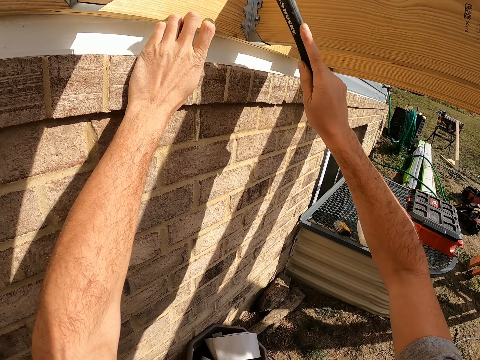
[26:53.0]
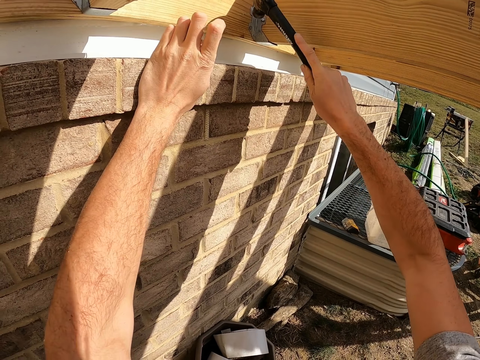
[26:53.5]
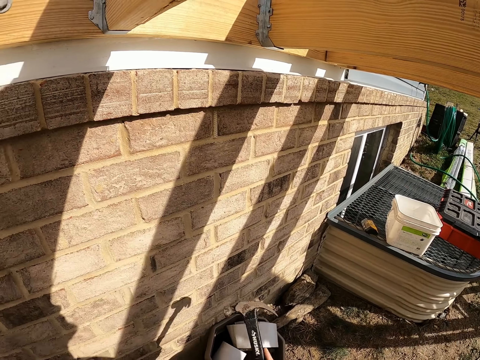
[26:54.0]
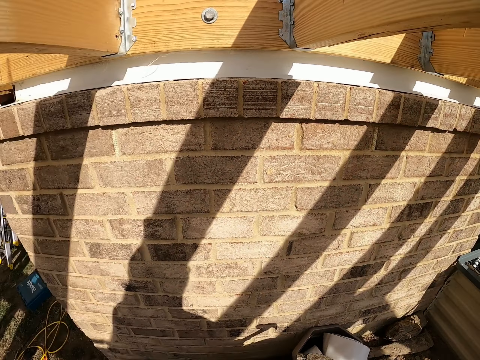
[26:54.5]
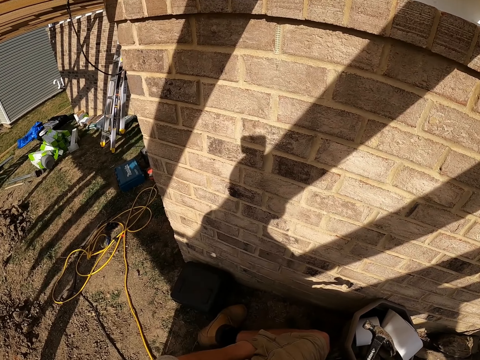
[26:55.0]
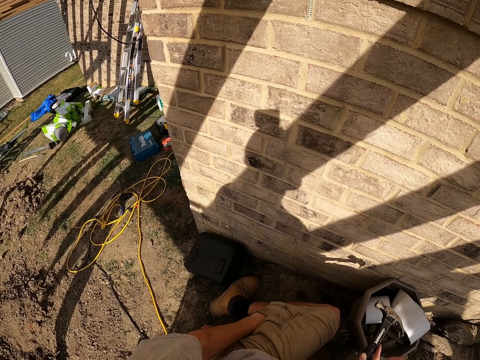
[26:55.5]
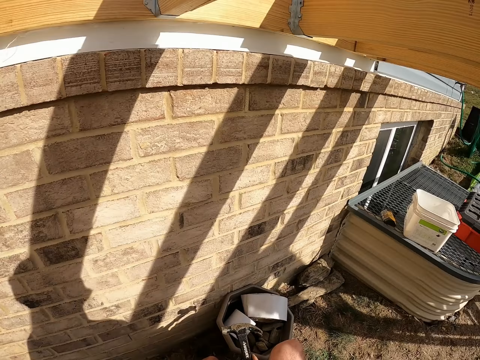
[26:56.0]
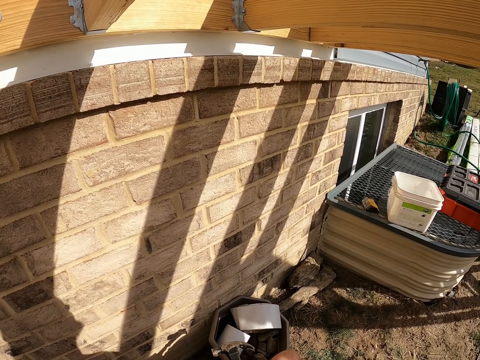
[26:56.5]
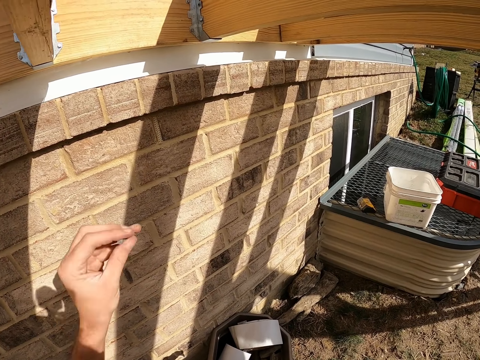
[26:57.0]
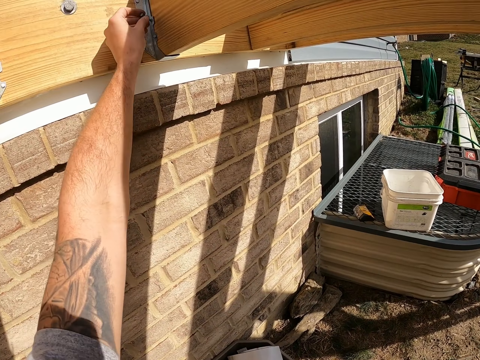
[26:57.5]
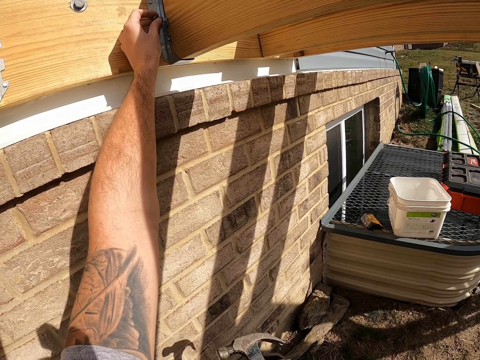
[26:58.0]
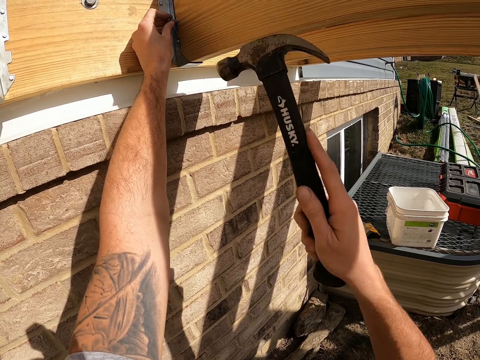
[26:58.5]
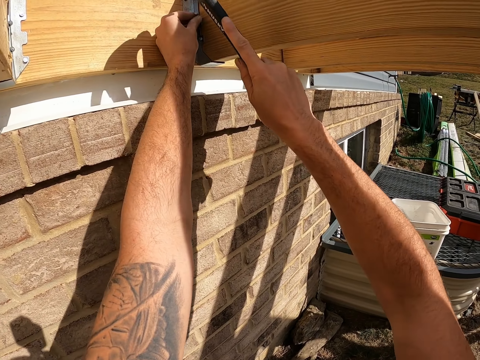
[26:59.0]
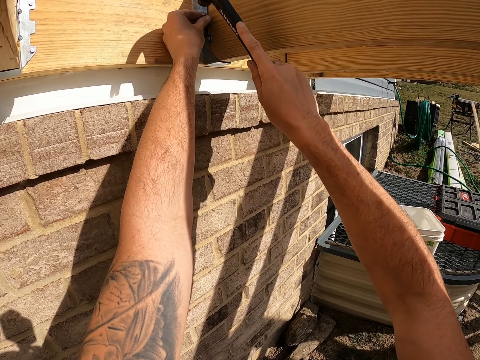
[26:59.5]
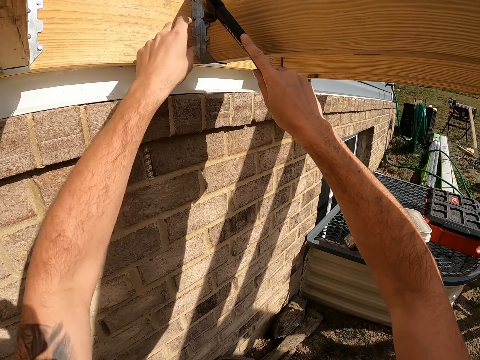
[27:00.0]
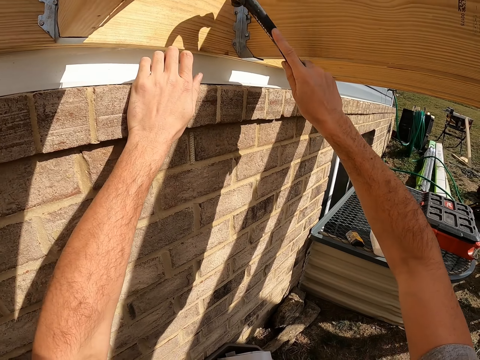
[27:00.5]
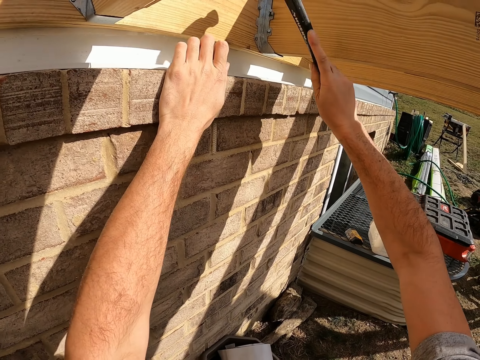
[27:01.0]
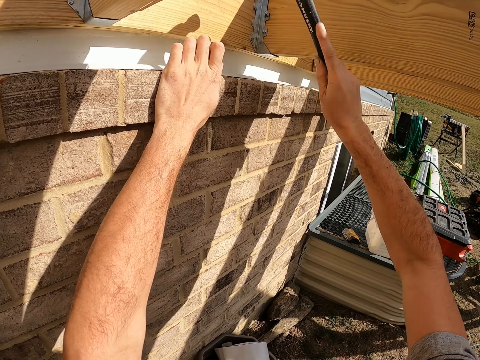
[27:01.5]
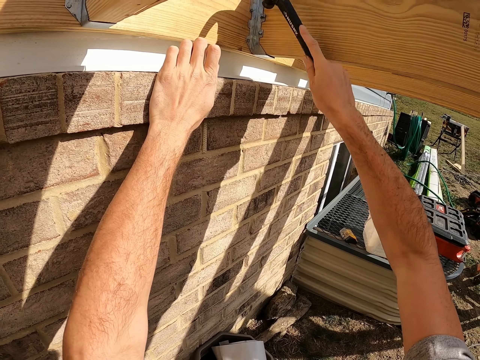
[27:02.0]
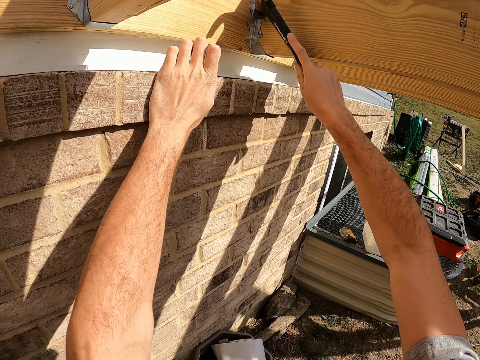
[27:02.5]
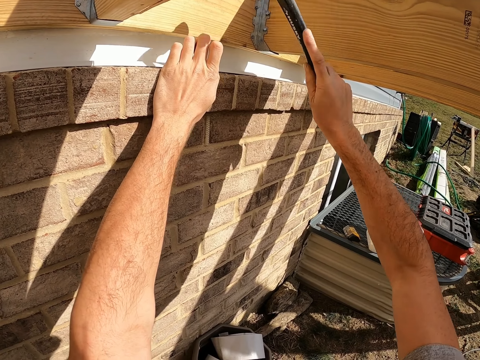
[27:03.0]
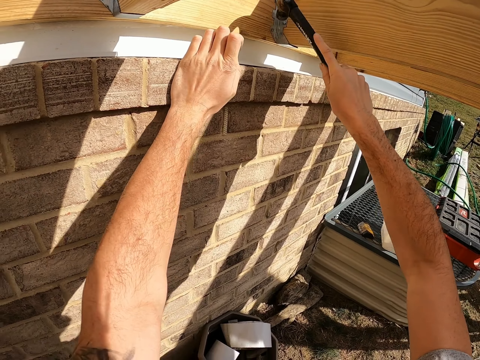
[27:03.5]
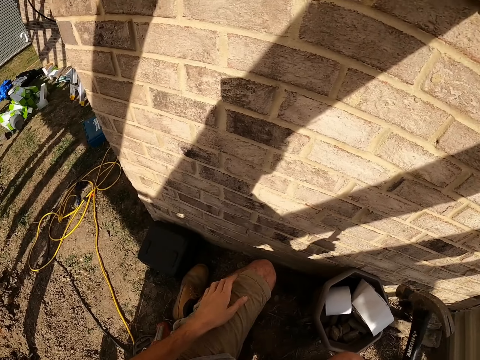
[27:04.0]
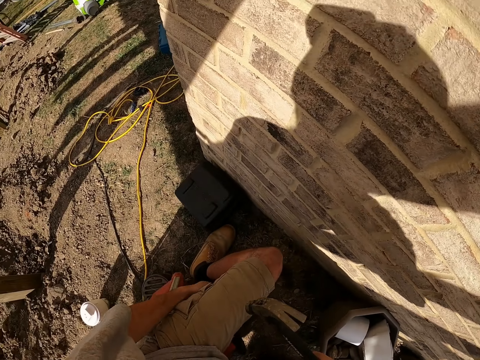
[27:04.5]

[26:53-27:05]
The camera wearer looks around. He places the nail on the metal. He fixes the nail on the wood. He hits the nail with a hammer. He places his hand on the wall.

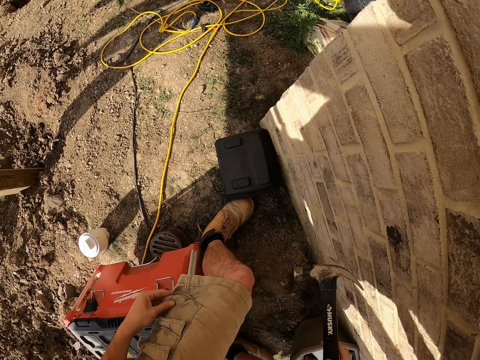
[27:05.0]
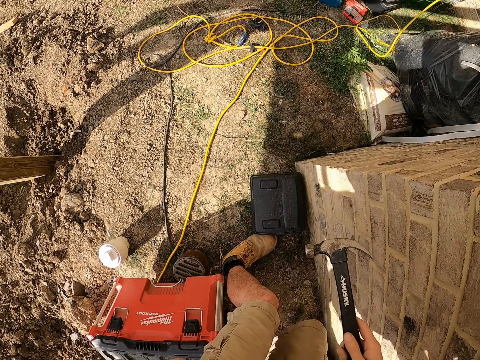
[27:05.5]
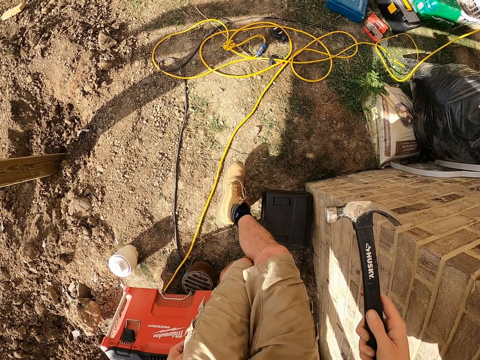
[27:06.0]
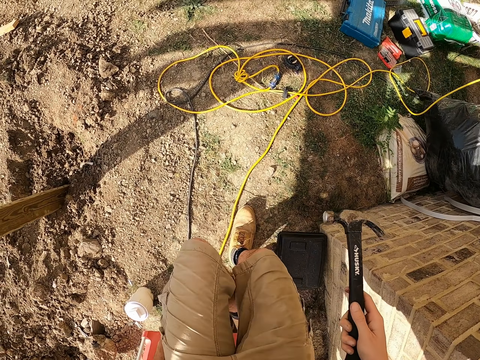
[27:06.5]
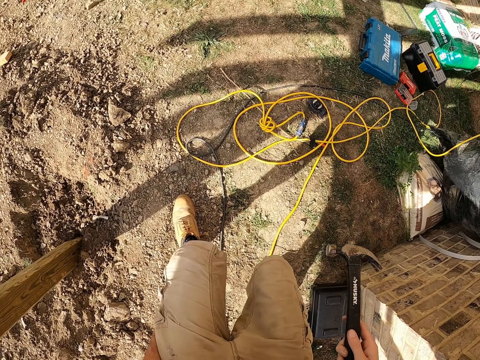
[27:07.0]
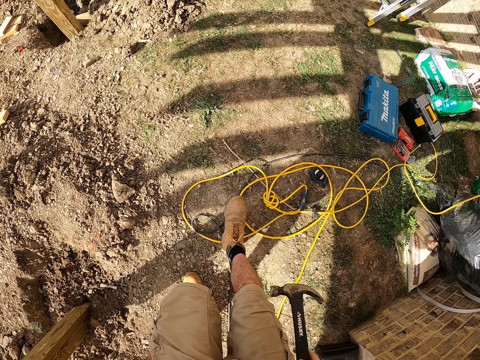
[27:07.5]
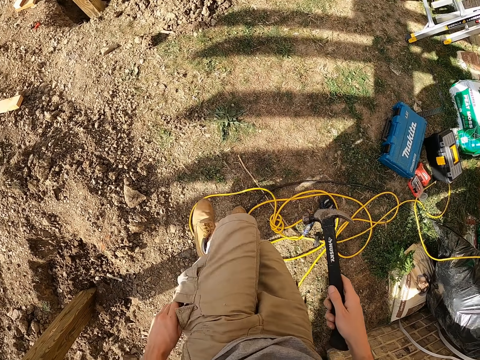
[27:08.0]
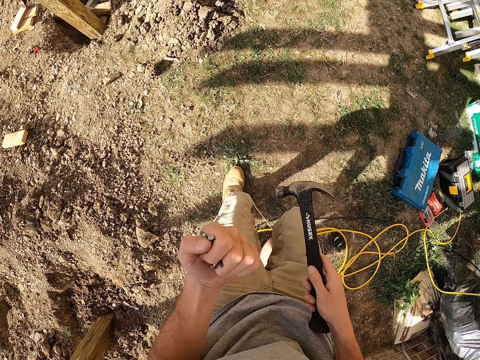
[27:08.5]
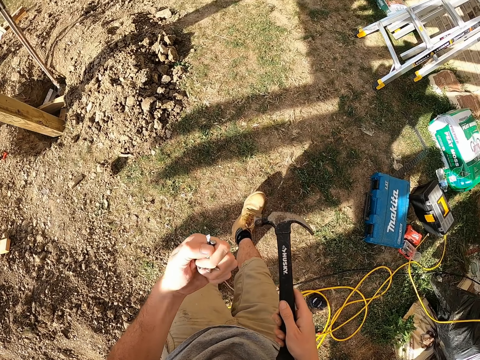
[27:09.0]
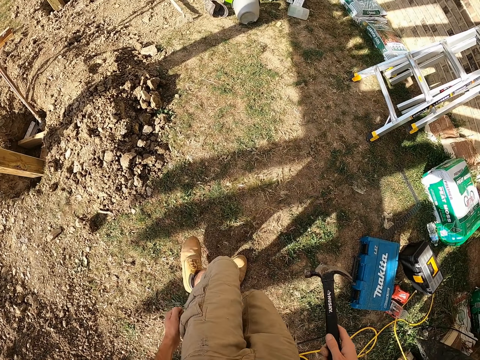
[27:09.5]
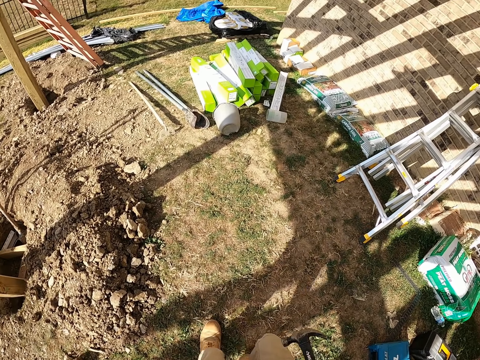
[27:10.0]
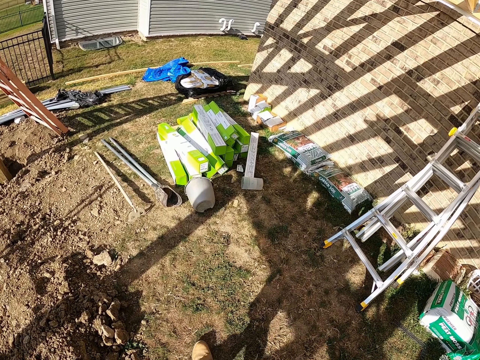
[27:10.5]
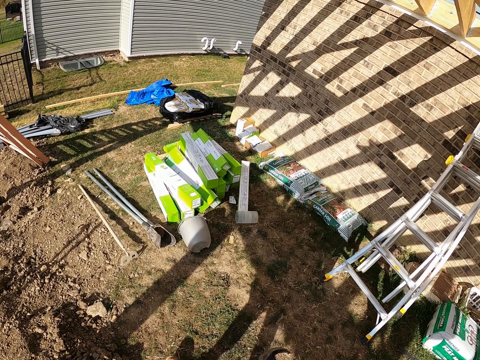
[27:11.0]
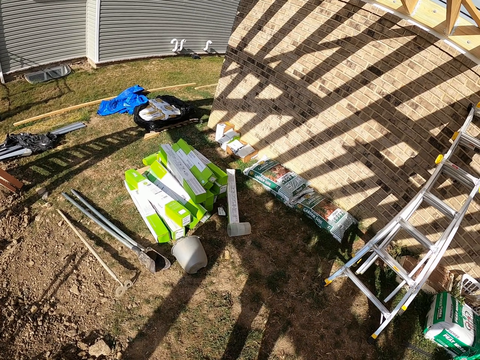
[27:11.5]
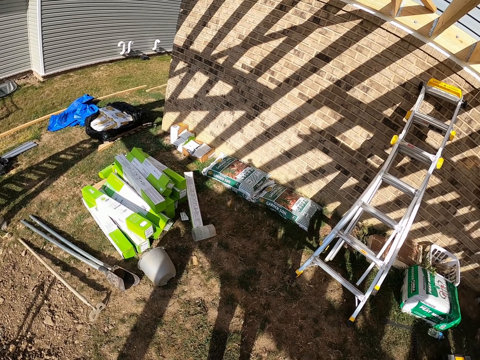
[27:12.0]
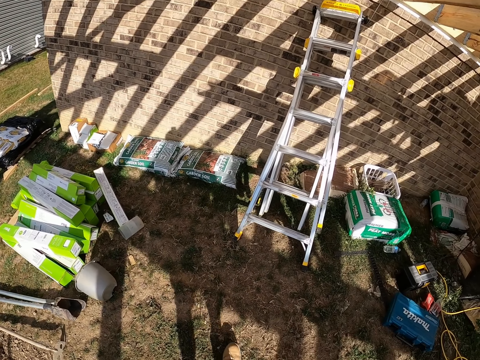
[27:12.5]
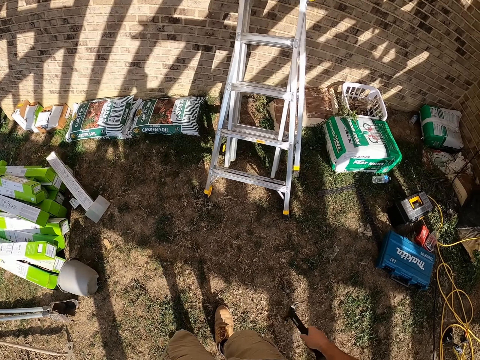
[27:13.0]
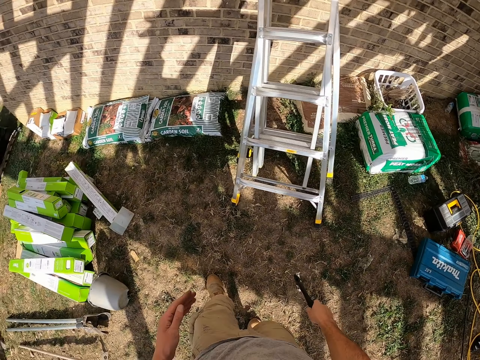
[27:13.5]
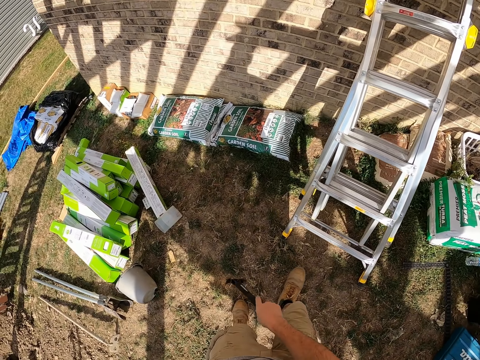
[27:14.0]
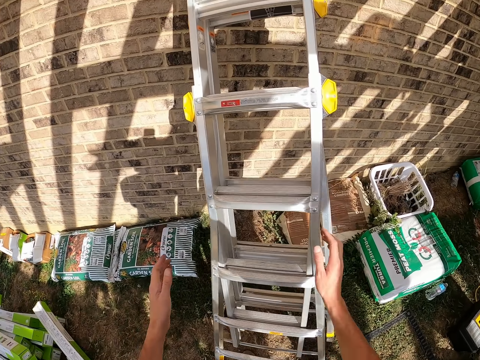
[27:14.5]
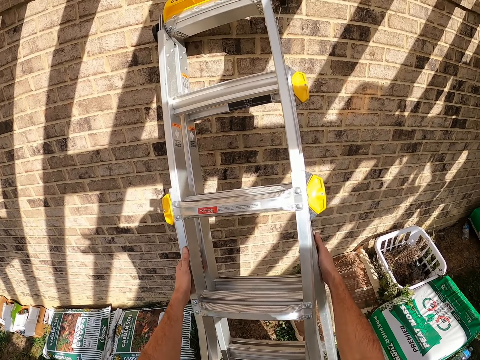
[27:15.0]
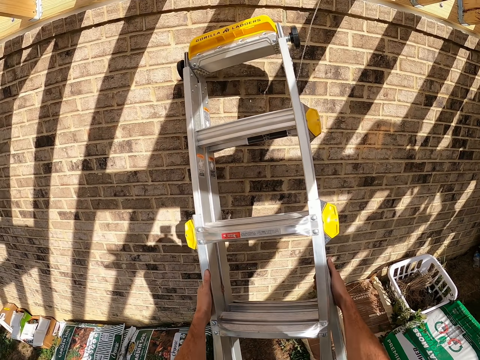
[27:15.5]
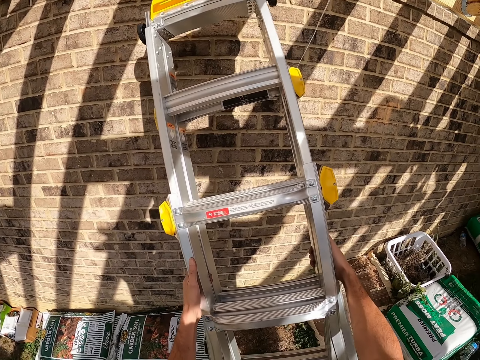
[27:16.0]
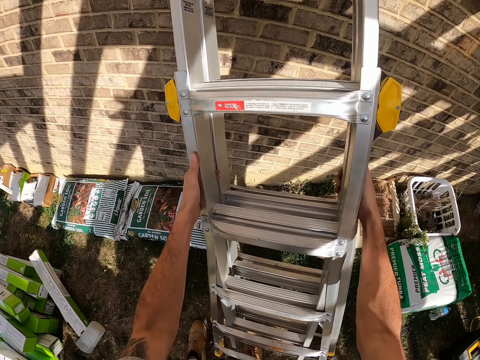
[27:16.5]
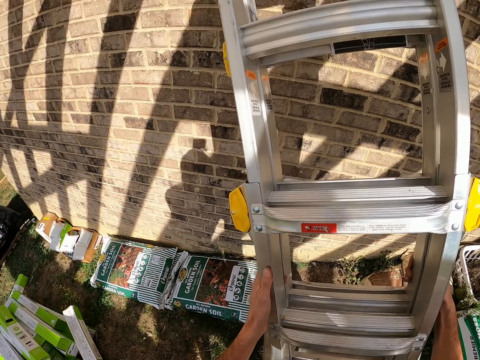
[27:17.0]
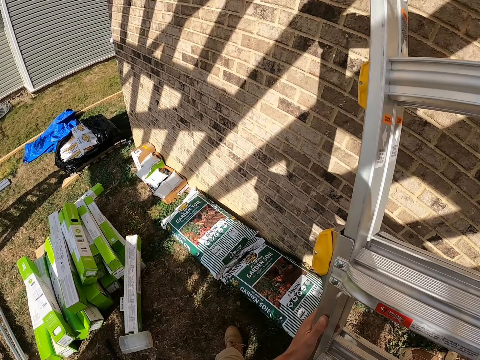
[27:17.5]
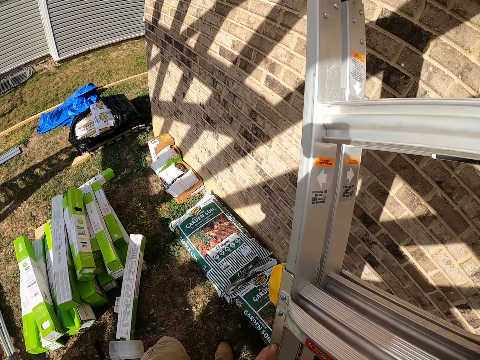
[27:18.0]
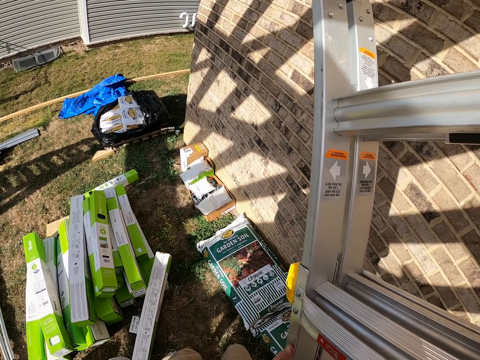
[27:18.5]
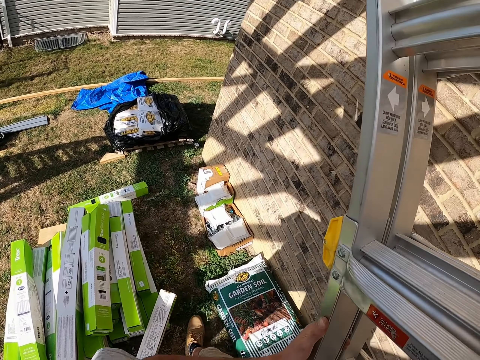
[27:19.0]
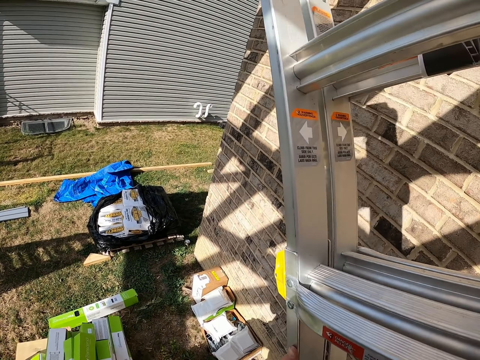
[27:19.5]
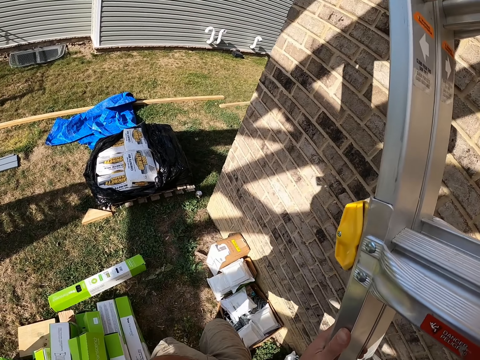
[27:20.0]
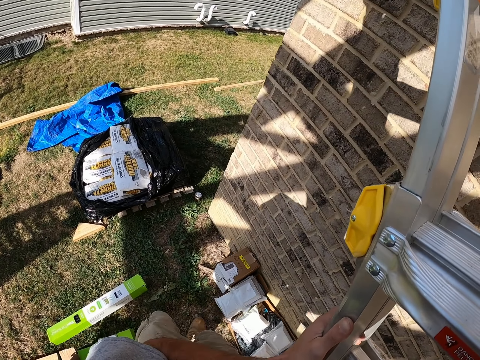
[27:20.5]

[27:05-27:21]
The camera wearer touches his pocket. He walks around and looks around. He holds the nail on his hand. He looks around. He moves the ladder. He moves the ladder against the wall.
